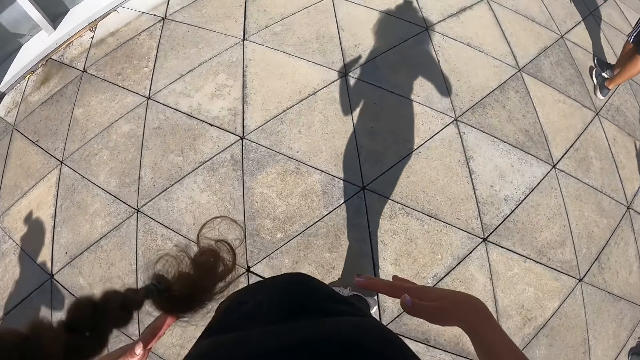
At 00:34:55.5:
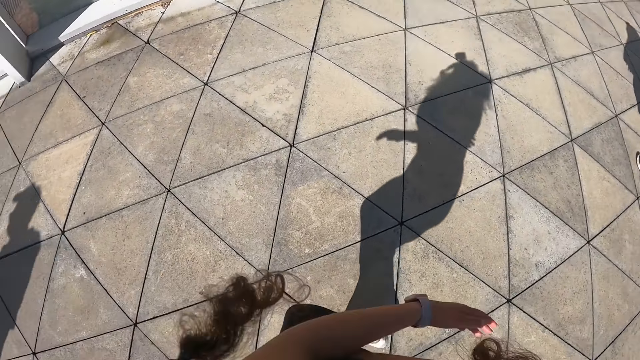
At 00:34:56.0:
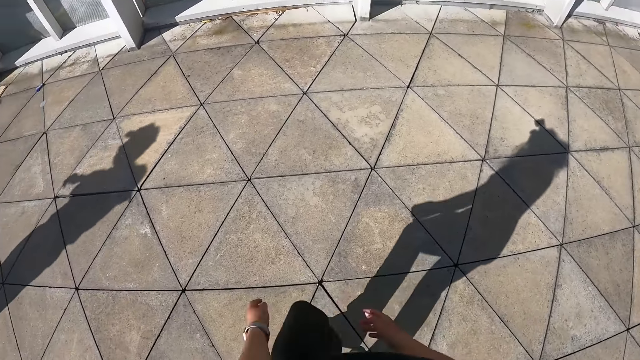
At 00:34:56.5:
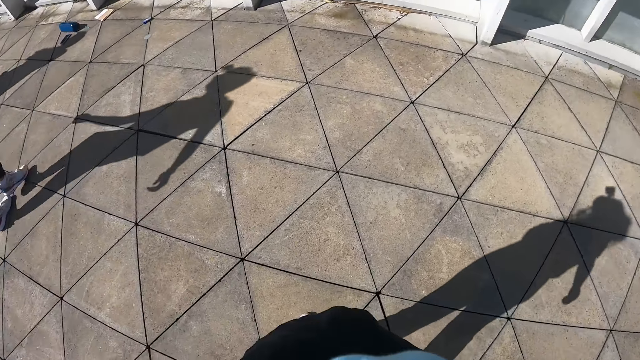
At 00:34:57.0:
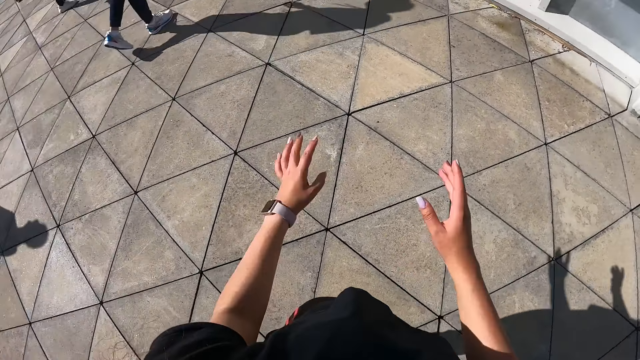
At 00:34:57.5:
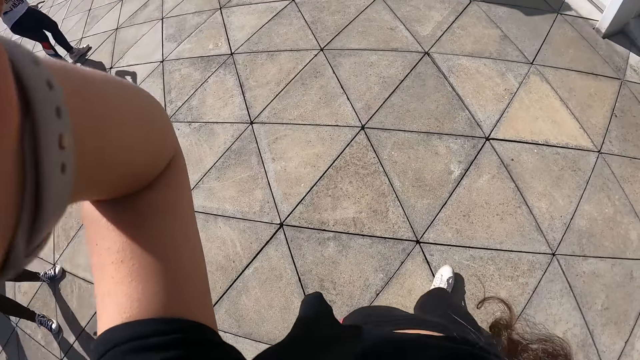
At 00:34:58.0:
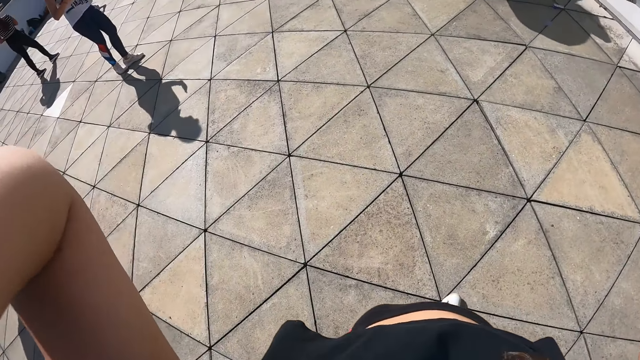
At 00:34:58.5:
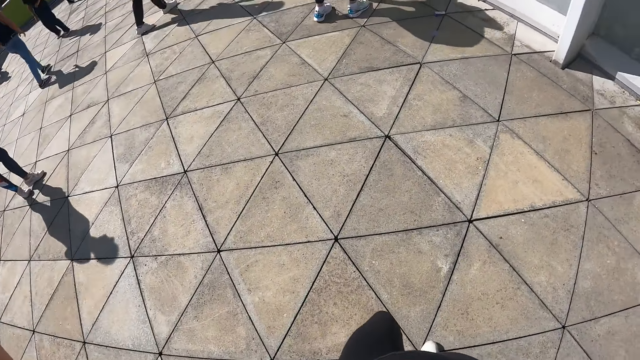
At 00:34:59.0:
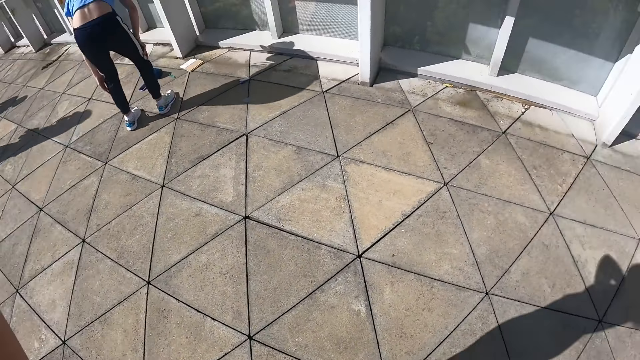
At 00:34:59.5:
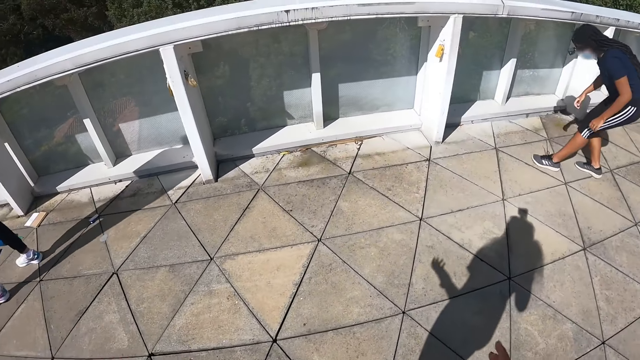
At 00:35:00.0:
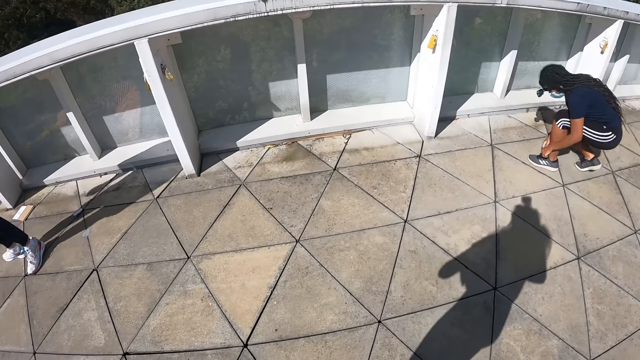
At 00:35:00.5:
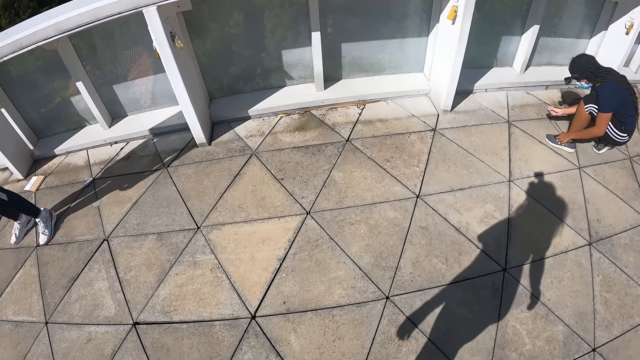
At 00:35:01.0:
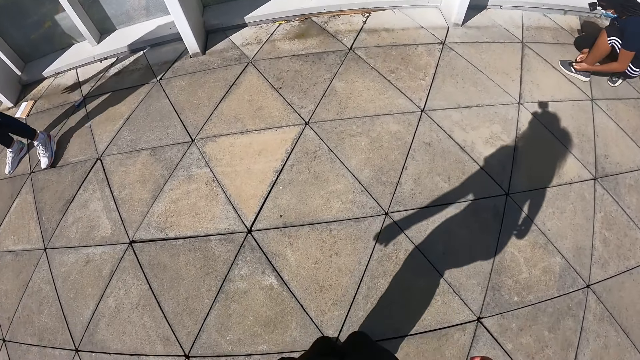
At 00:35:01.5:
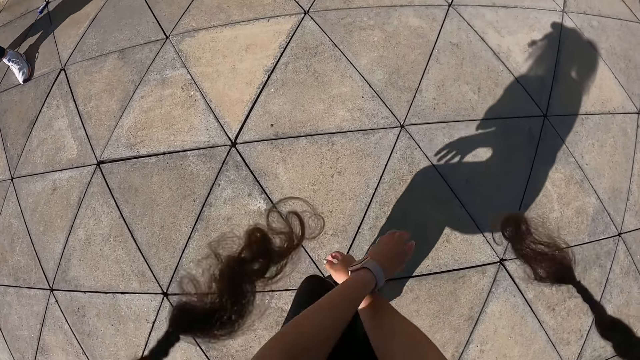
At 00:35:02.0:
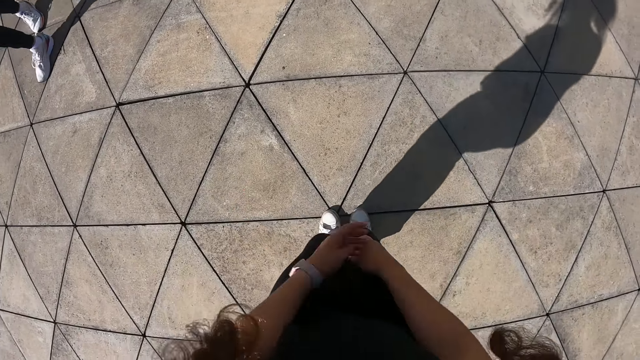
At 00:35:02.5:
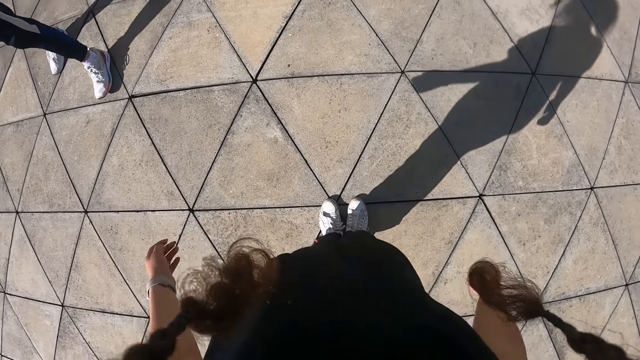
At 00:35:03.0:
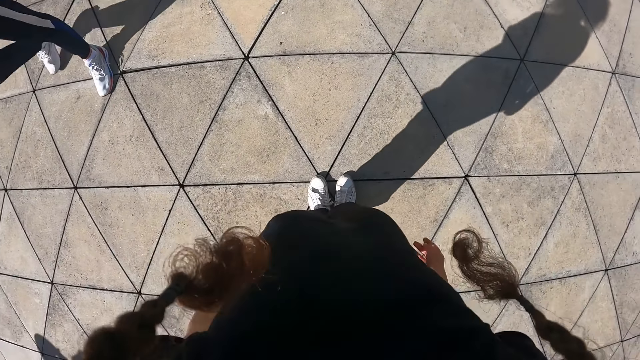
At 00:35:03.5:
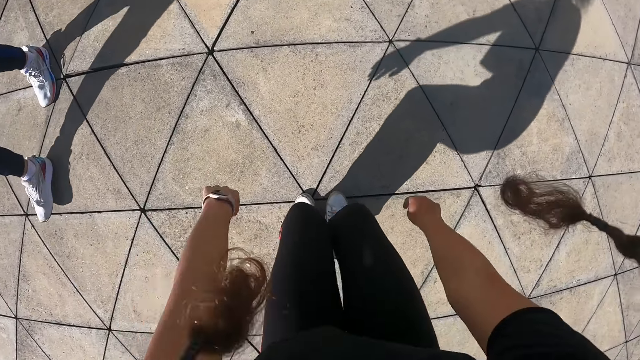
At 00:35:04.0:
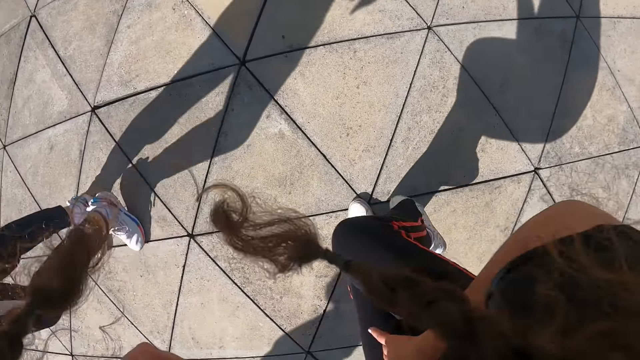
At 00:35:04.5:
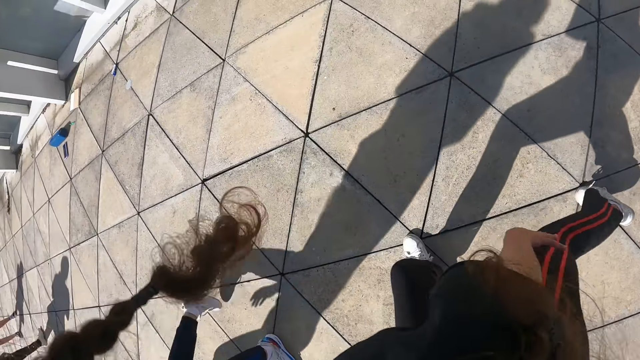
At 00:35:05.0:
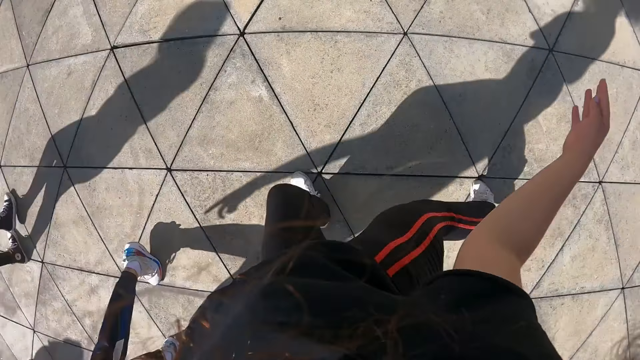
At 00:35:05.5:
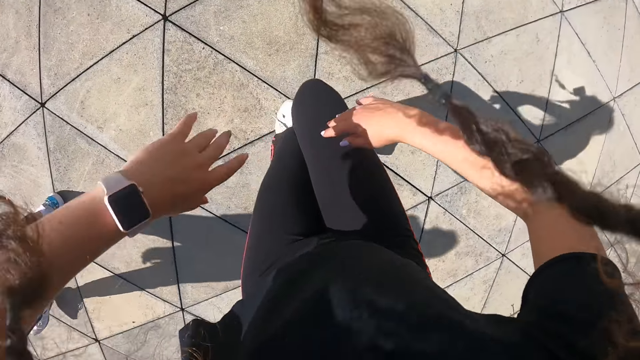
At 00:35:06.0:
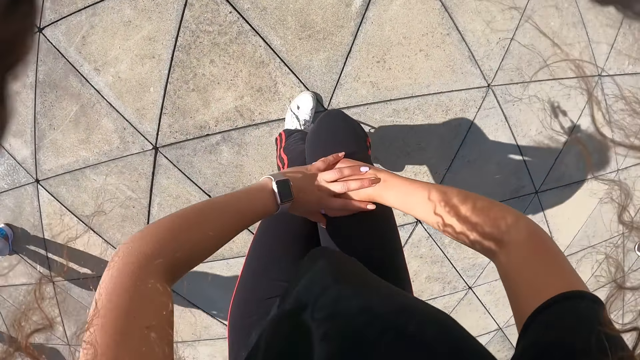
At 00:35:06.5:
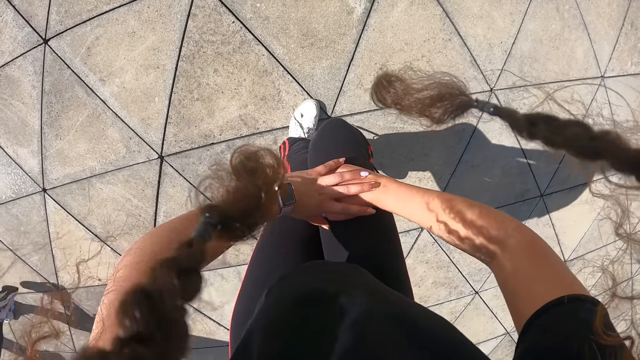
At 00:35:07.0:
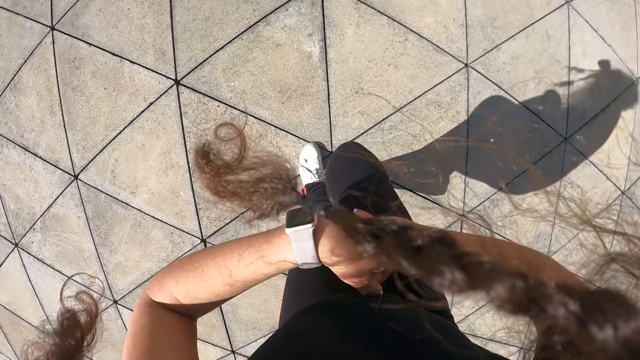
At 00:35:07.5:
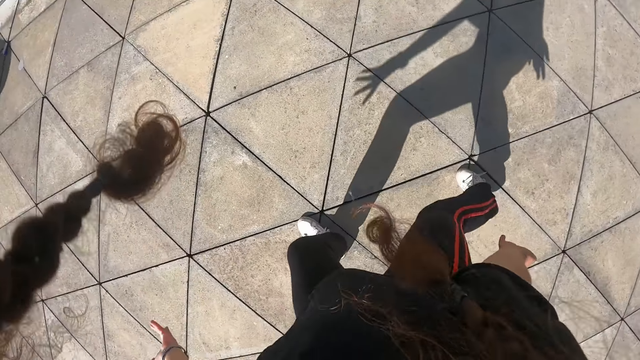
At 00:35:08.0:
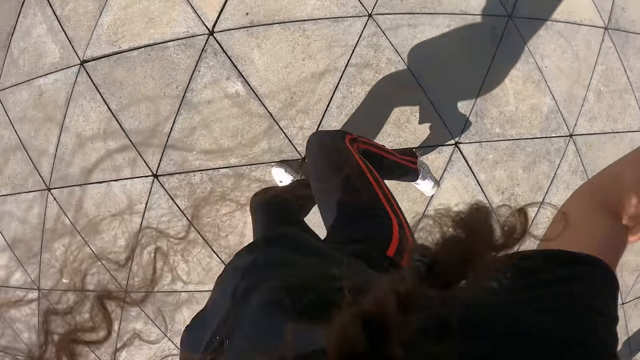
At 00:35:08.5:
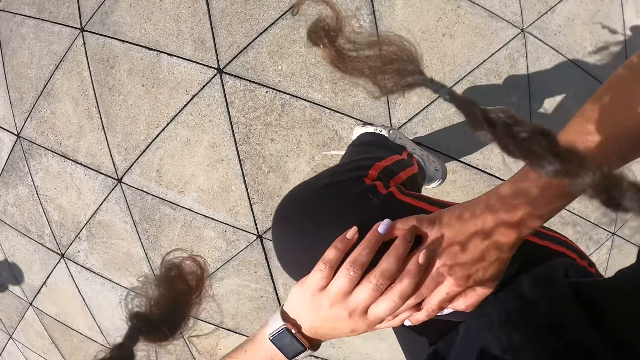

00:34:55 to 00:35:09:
The camera wearer takes a few steps. A man operates the phone on the floor with his right hand. A woman laces a shoe on her left leg with both hands. The camera wearer dances.

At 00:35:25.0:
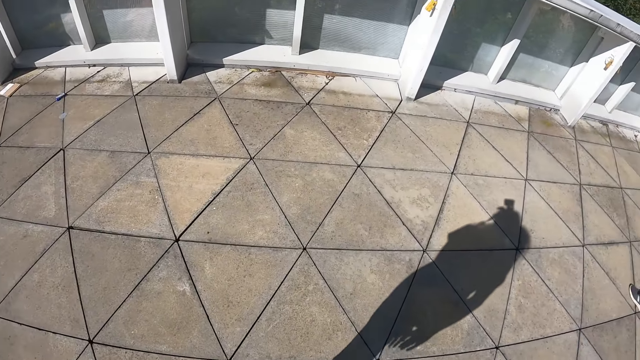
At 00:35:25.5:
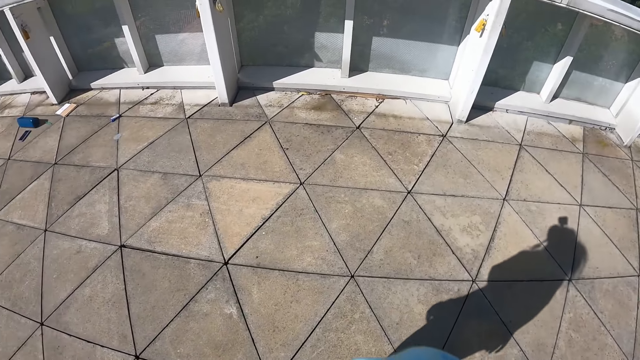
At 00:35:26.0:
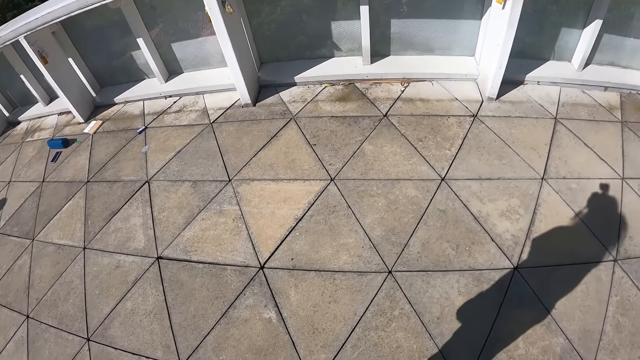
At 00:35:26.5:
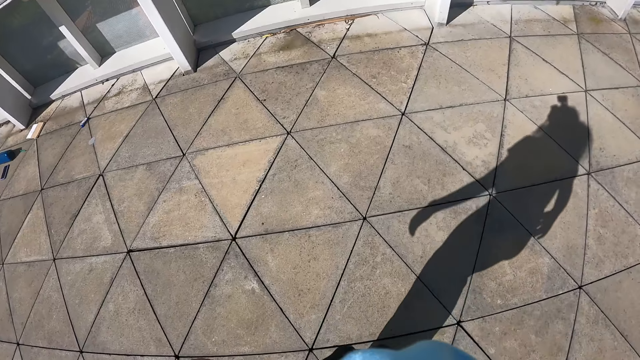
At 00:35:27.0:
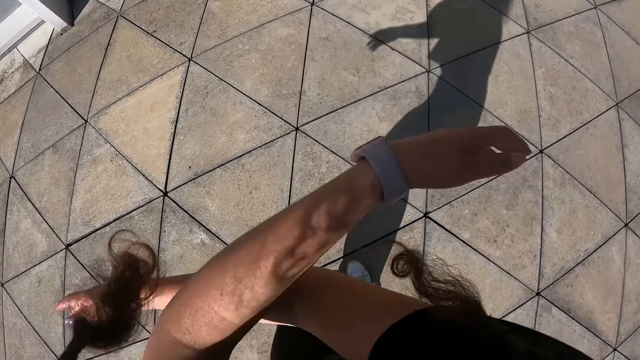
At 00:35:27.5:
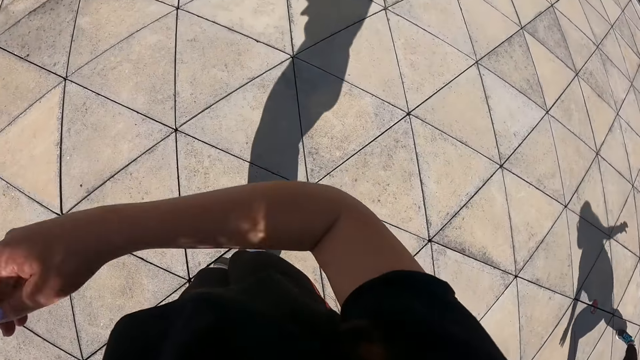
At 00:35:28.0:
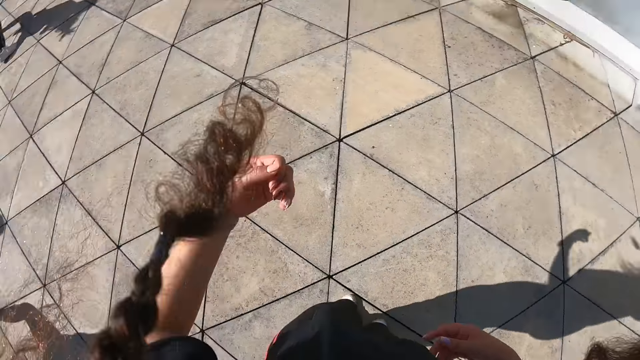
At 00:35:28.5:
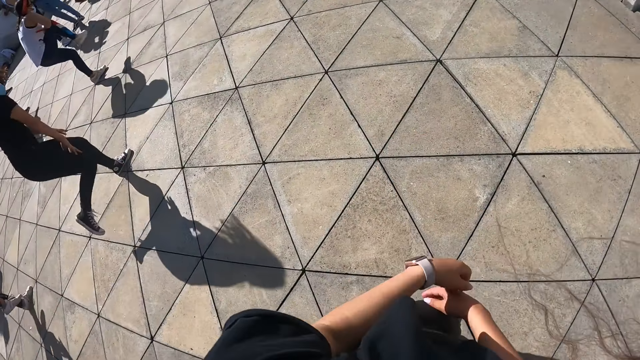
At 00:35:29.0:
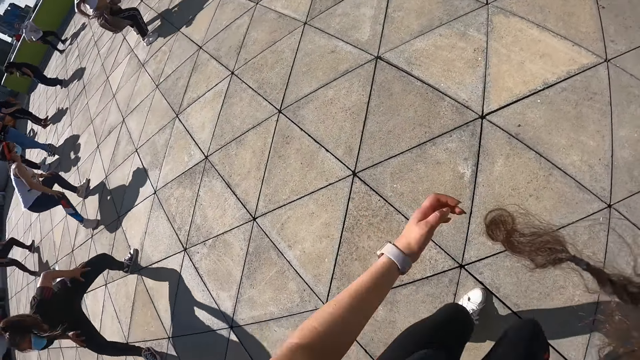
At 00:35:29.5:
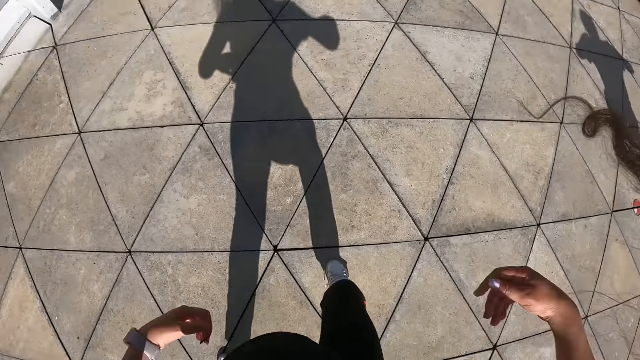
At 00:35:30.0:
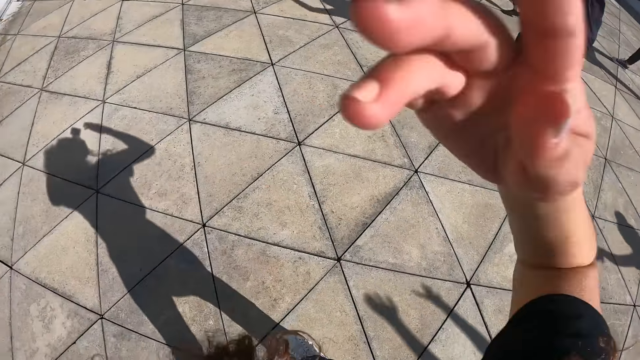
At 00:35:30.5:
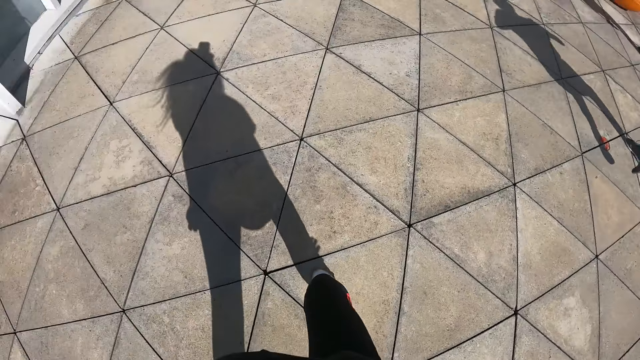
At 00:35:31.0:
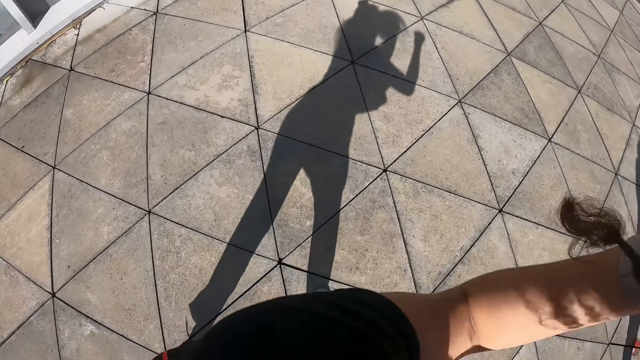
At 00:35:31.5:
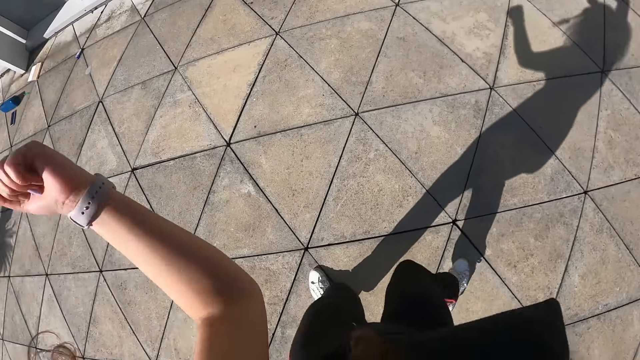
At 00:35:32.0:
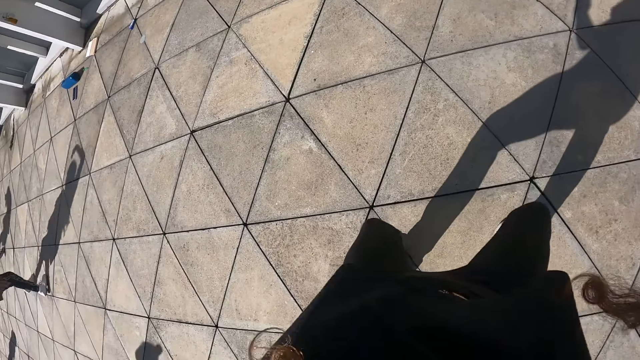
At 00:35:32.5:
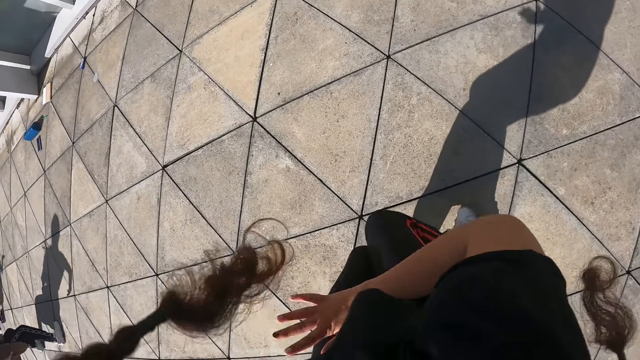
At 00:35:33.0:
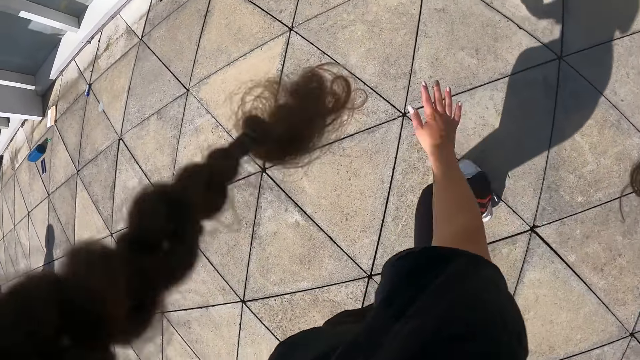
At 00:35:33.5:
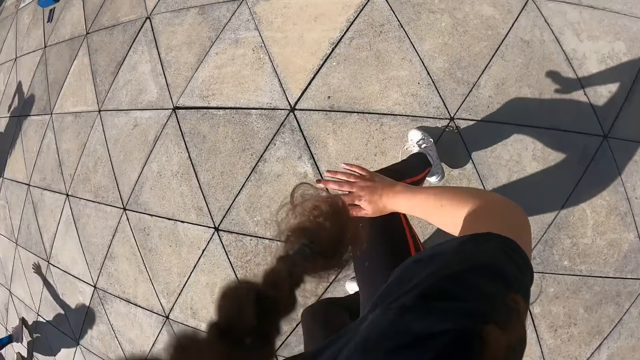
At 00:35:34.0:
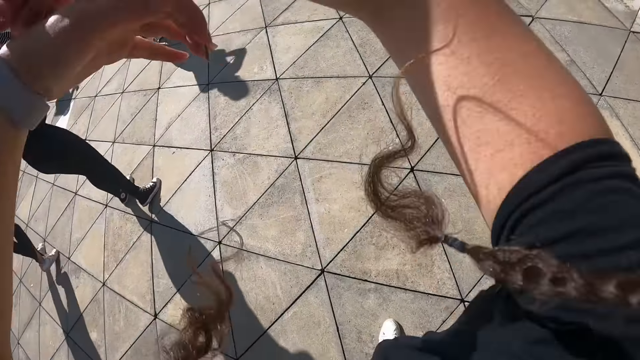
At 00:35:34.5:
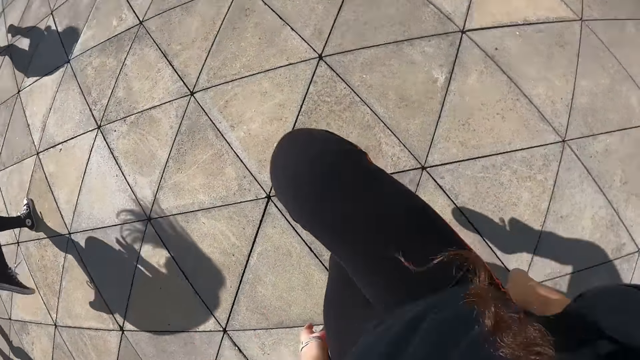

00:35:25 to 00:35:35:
The camera wearer dances along with the group of people.
